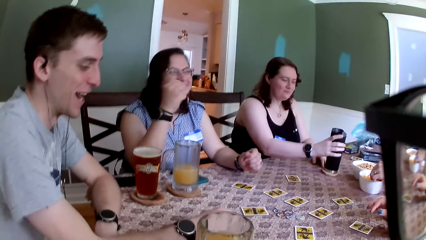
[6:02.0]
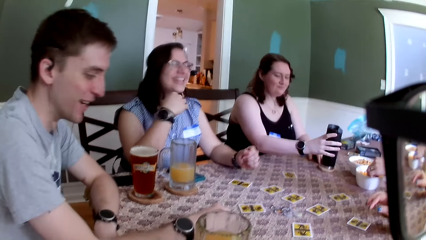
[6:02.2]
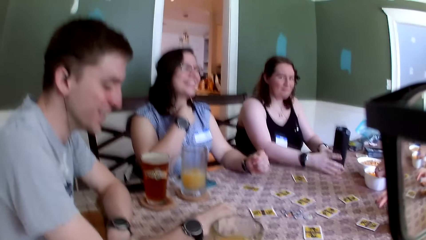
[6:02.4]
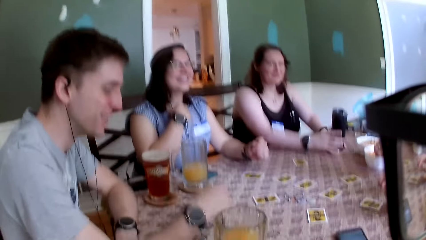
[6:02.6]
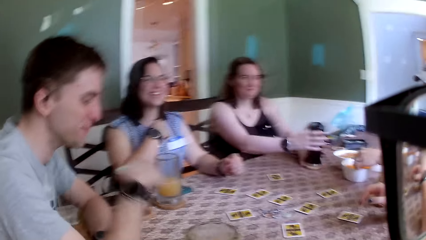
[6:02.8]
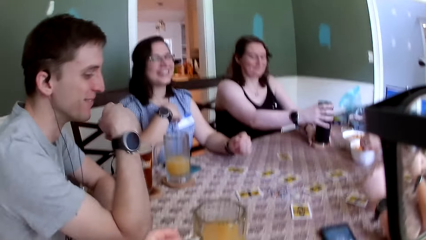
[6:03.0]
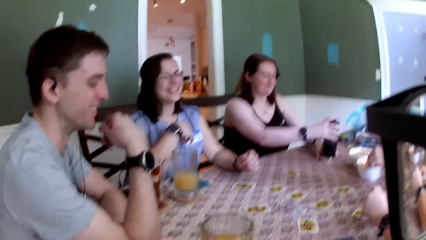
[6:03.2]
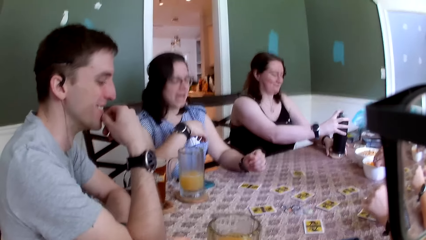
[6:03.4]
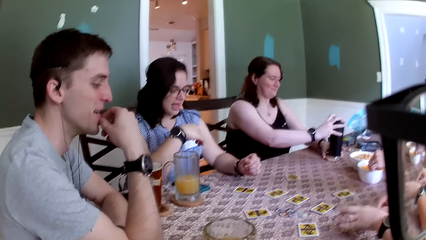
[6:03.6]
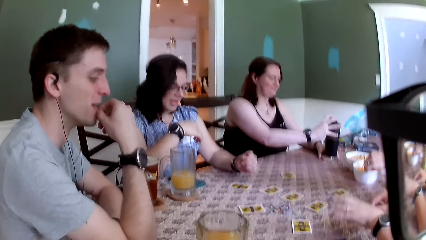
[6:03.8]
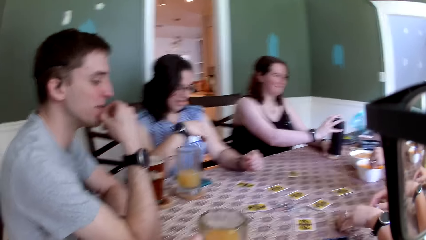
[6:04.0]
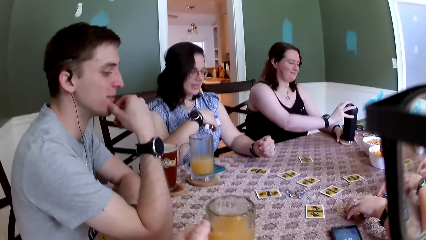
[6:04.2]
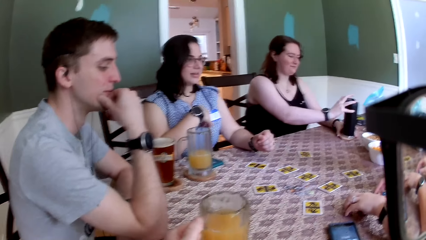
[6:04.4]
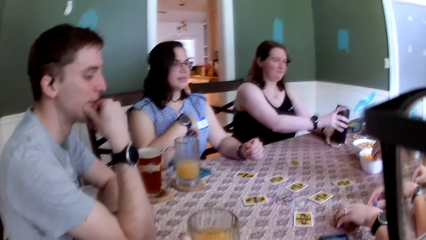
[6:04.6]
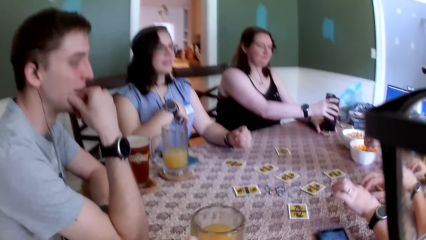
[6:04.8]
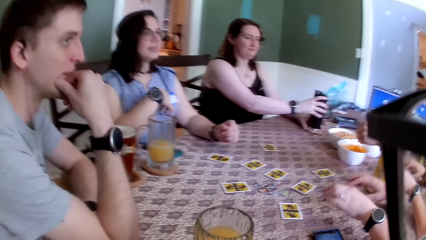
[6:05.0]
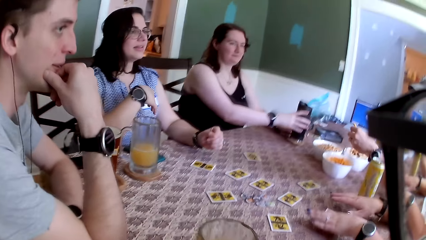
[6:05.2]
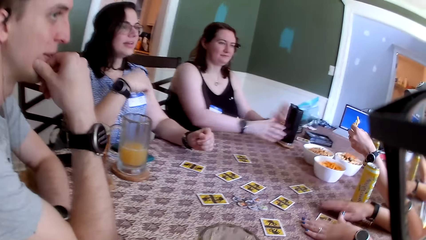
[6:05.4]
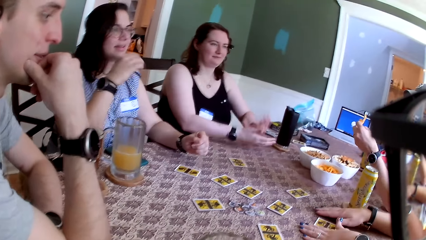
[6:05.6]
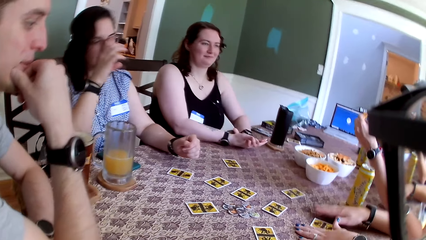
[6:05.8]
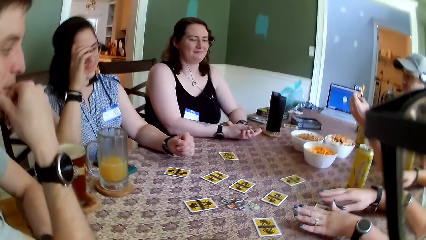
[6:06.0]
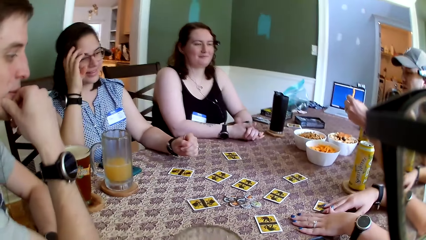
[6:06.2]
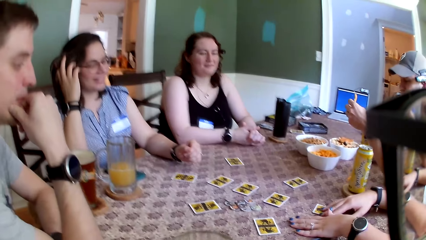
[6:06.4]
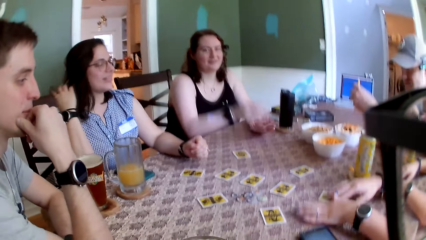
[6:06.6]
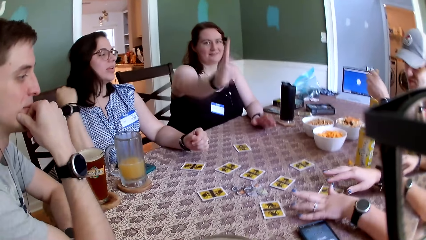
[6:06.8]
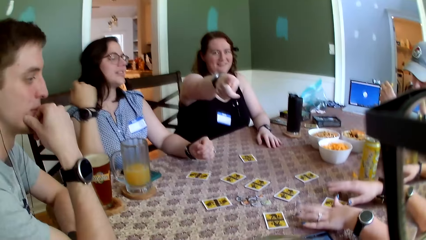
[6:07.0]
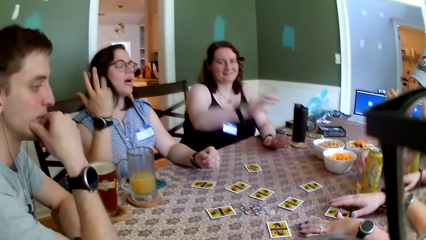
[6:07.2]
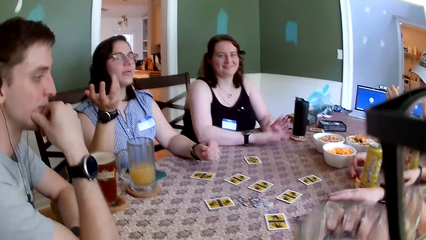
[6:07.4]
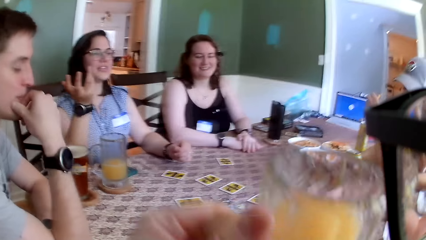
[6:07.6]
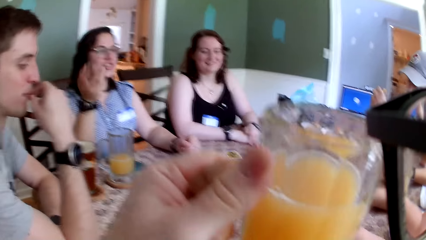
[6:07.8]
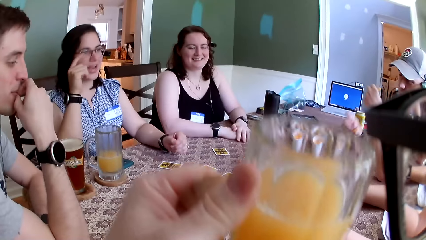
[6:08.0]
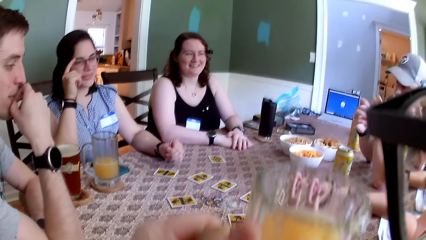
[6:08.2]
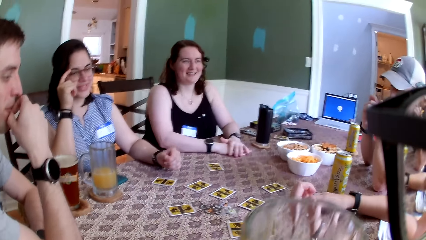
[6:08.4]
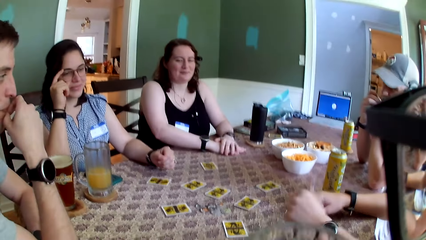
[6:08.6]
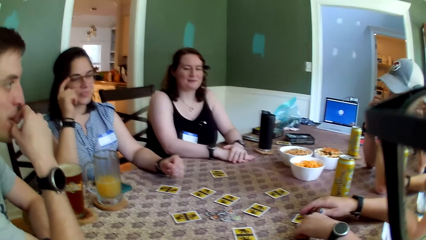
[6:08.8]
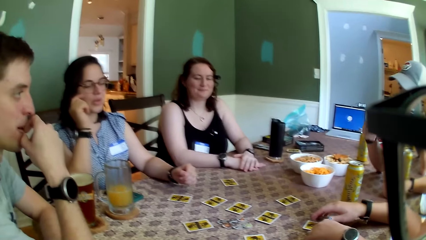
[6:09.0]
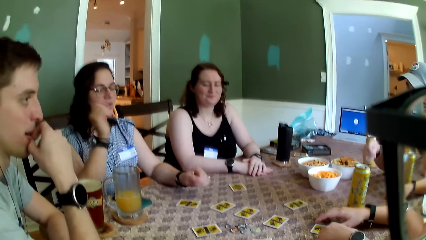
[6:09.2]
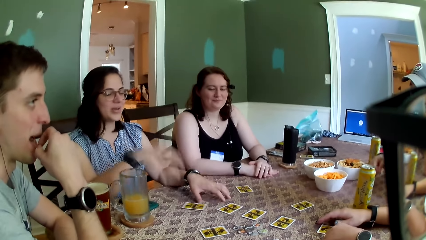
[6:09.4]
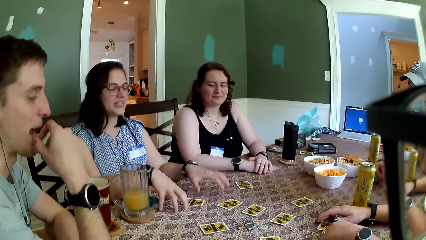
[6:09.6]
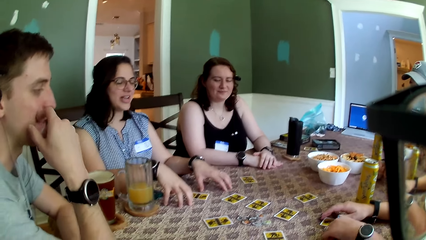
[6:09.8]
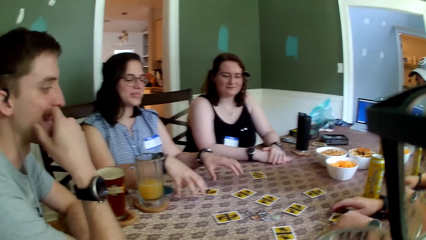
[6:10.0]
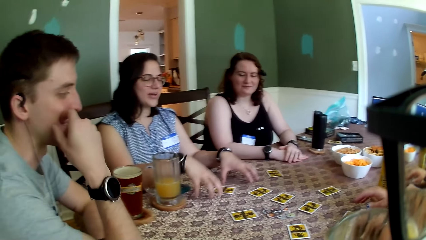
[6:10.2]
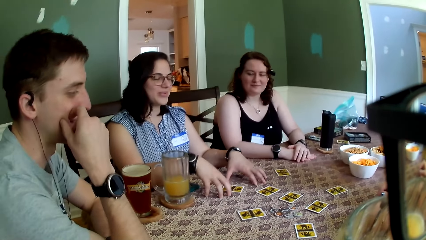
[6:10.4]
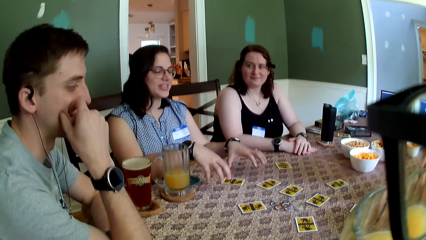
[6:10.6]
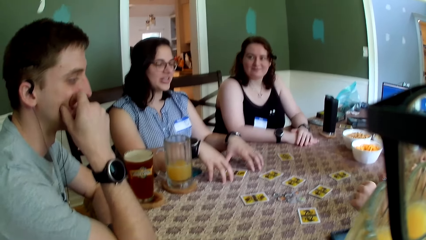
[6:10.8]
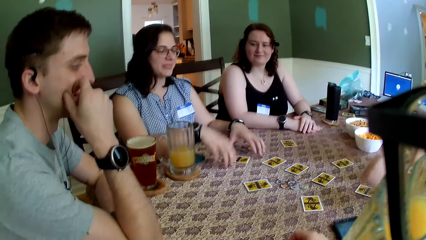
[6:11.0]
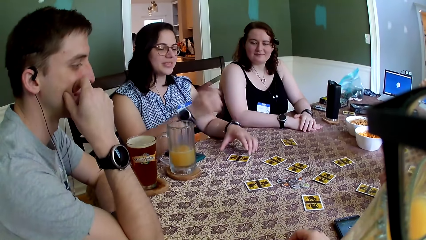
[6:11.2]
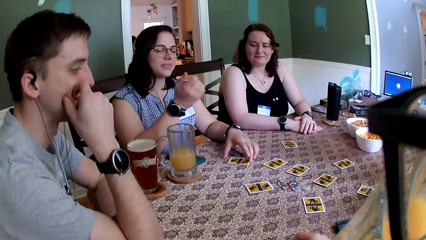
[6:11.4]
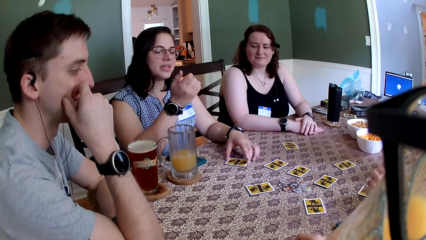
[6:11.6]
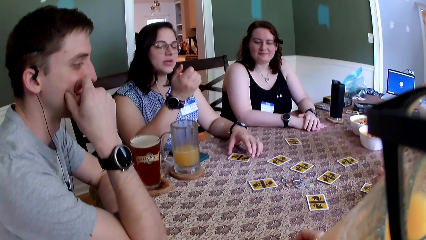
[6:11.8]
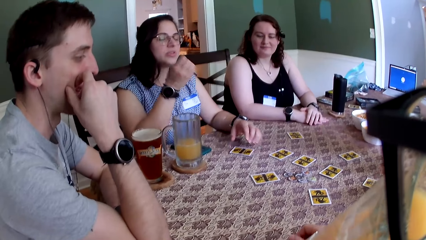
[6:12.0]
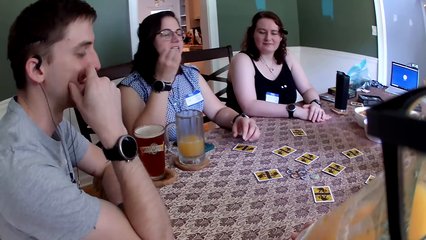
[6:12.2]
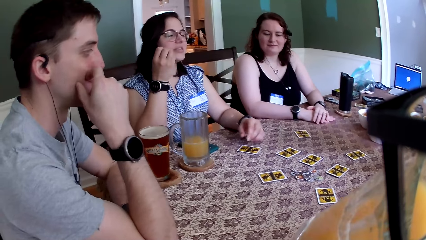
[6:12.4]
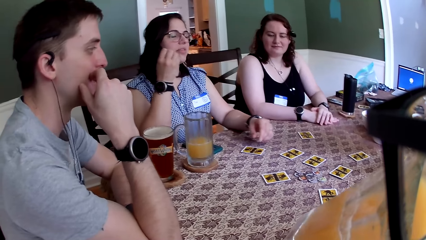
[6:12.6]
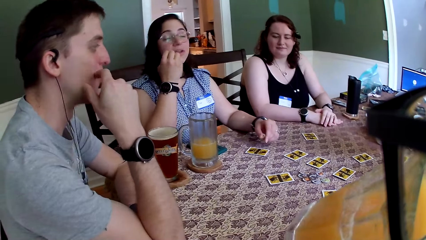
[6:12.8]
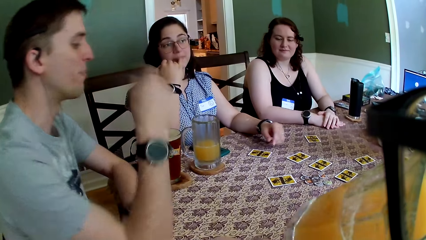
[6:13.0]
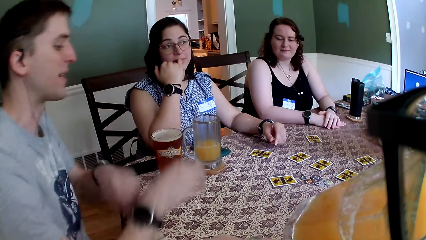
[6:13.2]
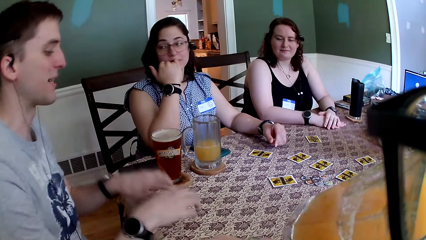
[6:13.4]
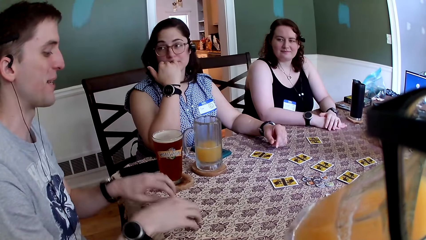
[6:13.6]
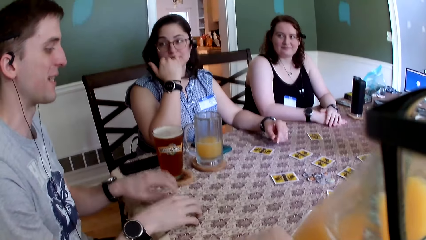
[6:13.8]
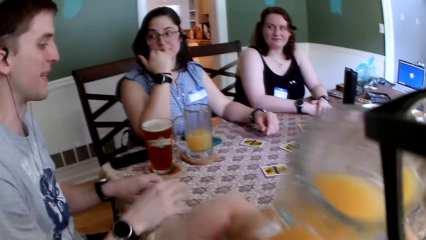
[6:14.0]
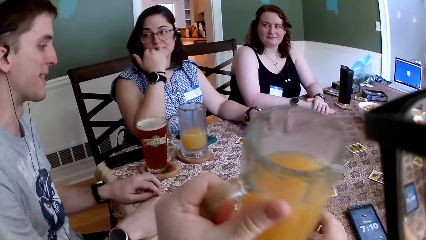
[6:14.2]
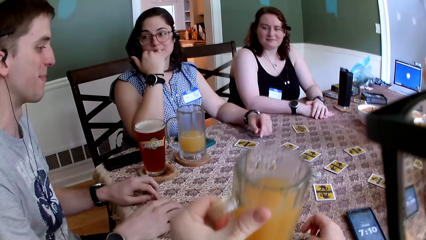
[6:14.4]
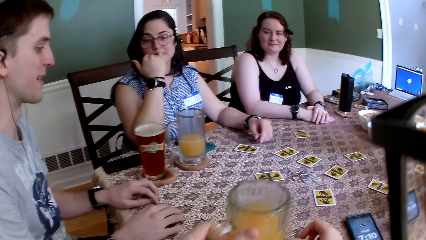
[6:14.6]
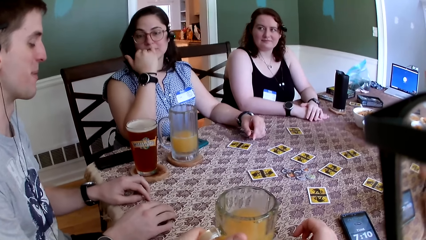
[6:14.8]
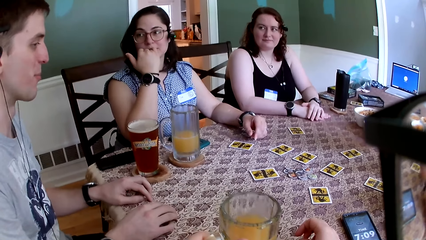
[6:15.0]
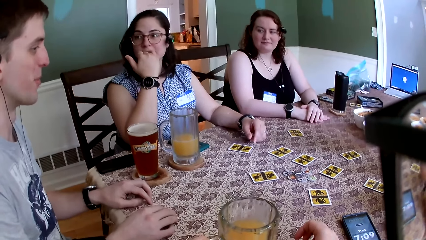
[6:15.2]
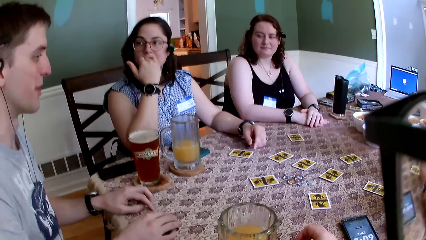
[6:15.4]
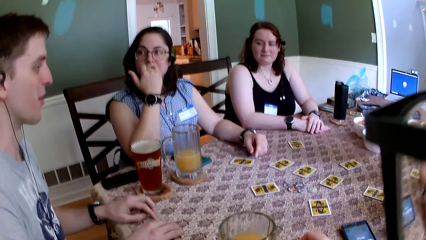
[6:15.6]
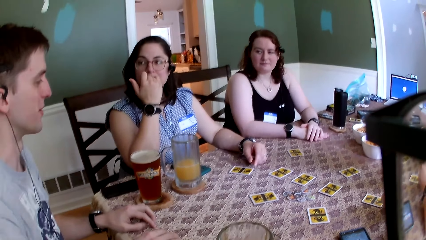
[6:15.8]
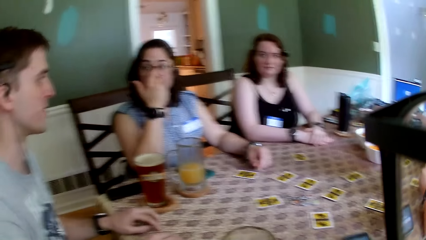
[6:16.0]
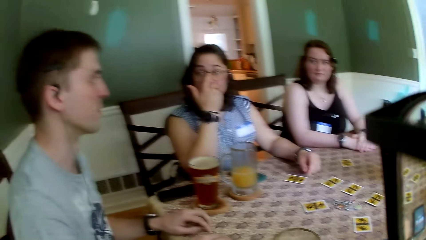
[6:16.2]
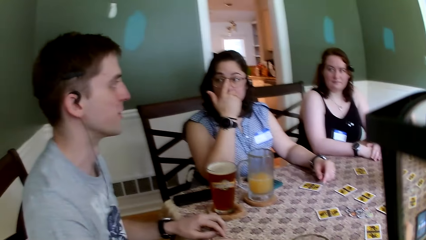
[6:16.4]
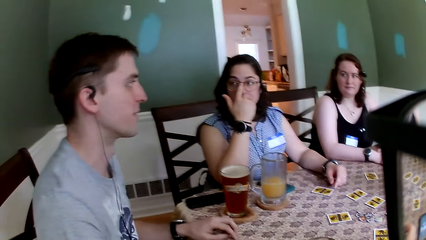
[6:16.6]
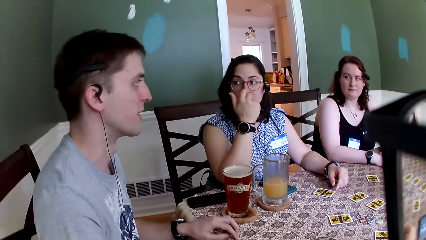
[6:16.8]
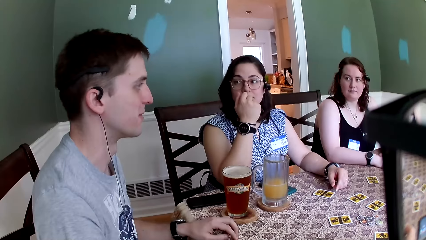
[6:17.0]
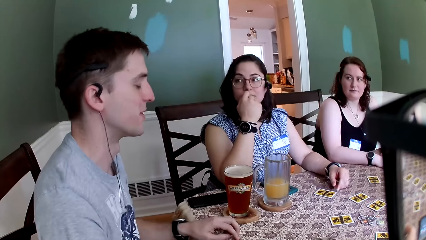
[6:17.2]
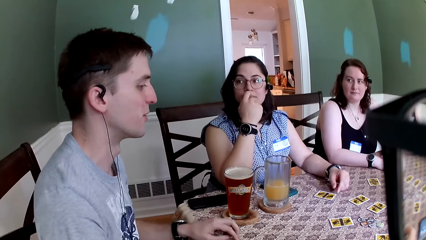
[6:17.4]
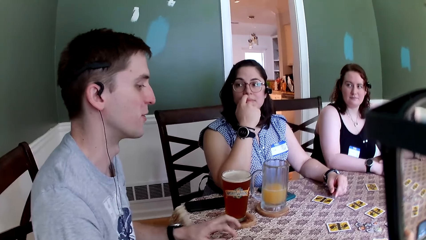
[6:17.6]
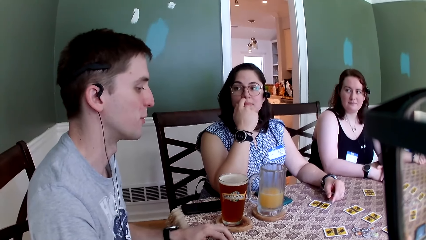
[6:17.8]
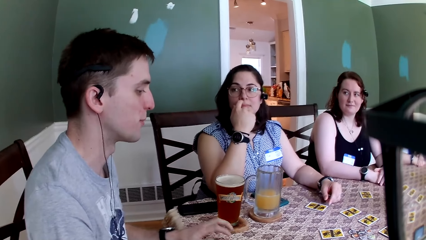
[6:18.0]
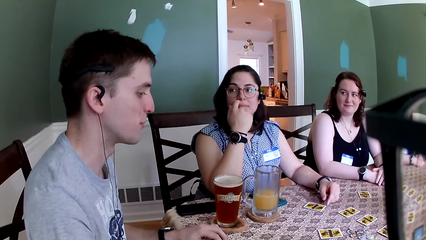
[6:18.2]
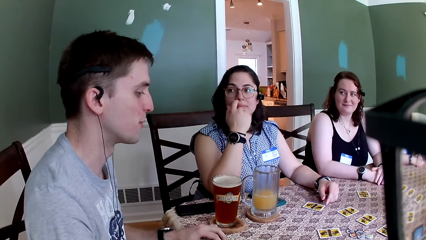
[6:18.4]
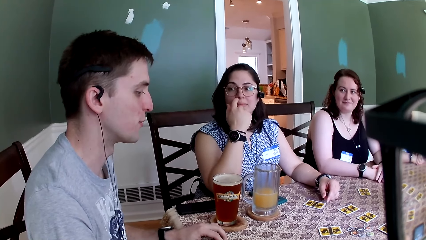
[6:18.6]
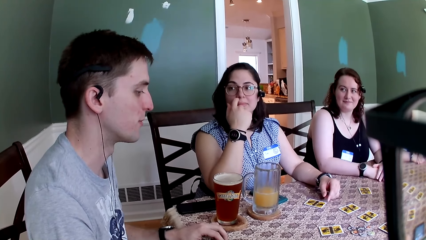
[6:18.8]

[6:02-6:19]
A woman drops an insulated cup on the table with her right hand. A lady holds cards. The woman points to the camera wearer with her right hand. The camera wearer holds a cup of juice or glass in his left hand. He lifts the glass. Another woman taps on the table with both hands. The camera wearer drinks from the glass. A man taps on the table with both hands. Another man talks to the group. The camera wearer drops the cup of juice on the table with his left hand.
